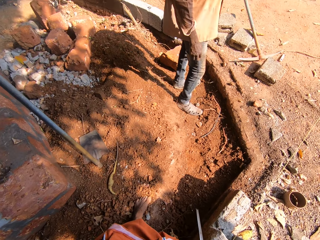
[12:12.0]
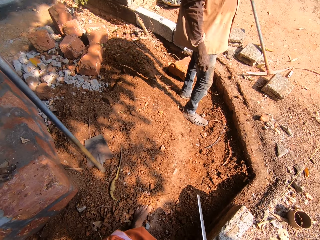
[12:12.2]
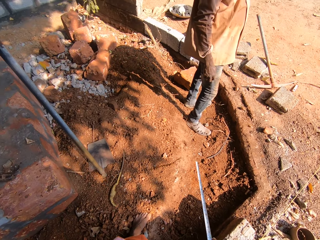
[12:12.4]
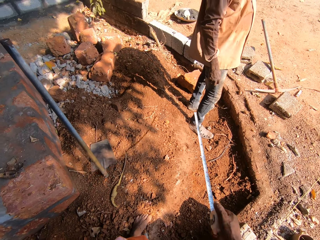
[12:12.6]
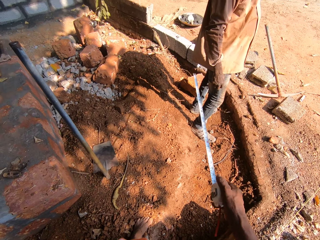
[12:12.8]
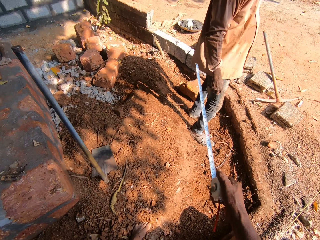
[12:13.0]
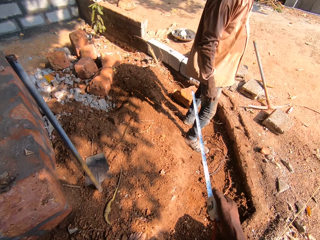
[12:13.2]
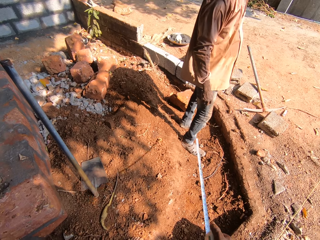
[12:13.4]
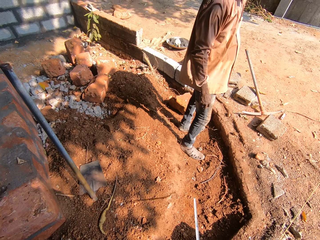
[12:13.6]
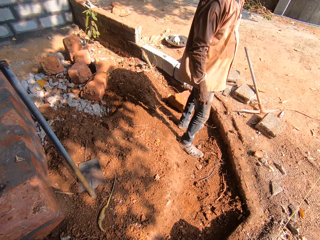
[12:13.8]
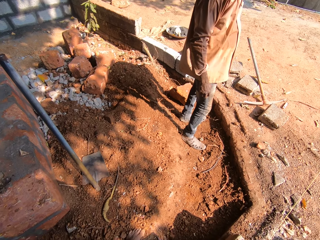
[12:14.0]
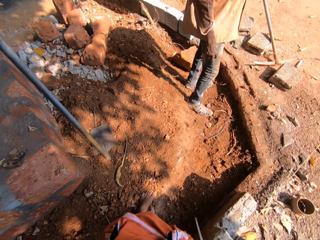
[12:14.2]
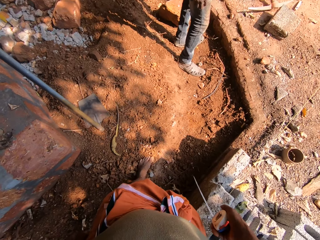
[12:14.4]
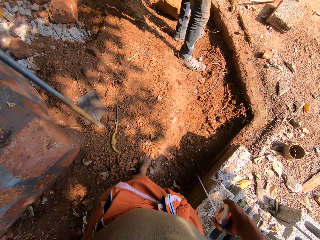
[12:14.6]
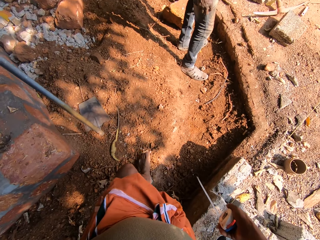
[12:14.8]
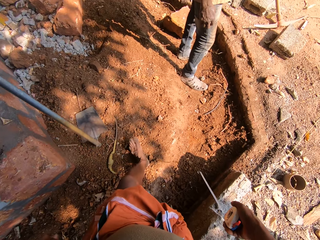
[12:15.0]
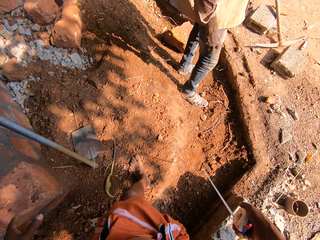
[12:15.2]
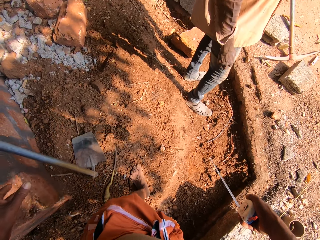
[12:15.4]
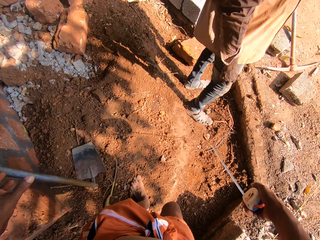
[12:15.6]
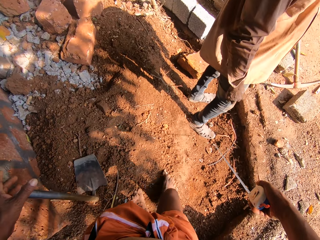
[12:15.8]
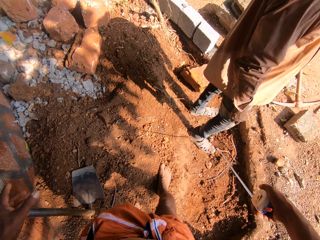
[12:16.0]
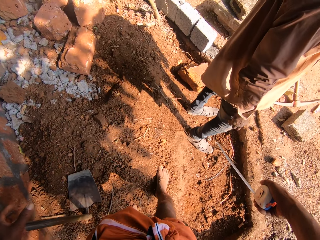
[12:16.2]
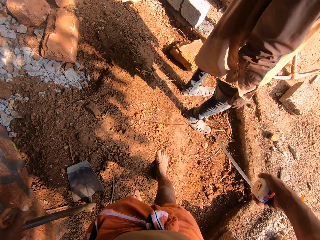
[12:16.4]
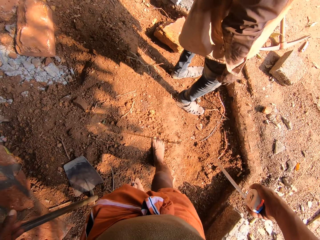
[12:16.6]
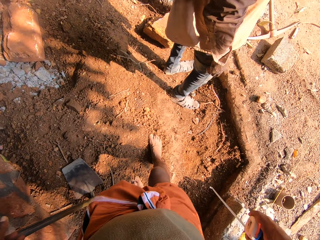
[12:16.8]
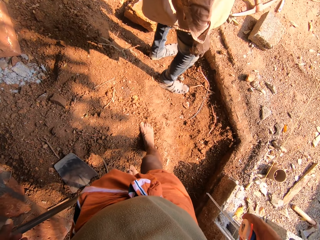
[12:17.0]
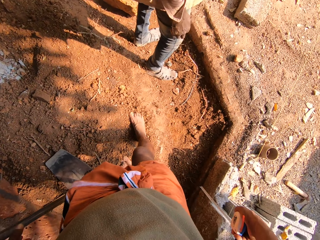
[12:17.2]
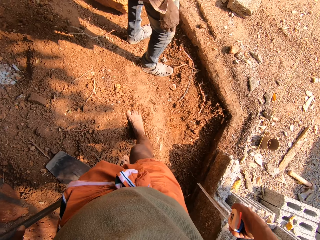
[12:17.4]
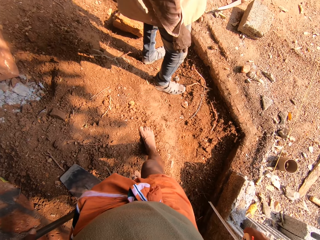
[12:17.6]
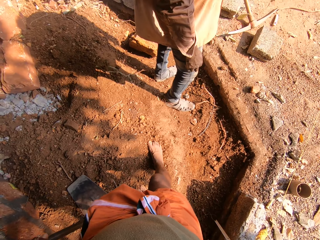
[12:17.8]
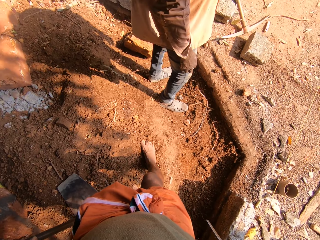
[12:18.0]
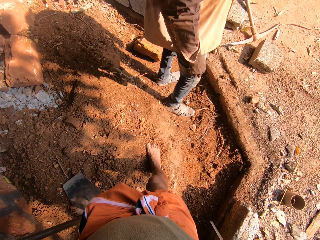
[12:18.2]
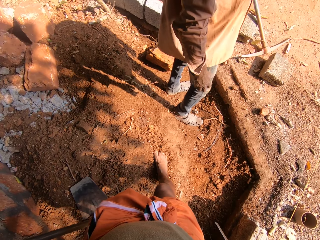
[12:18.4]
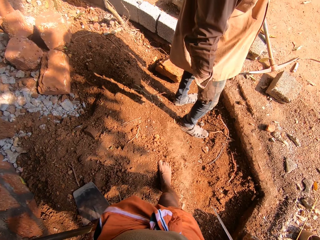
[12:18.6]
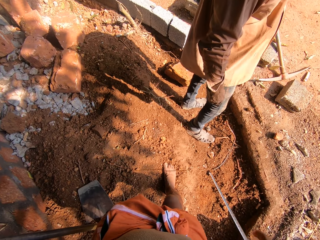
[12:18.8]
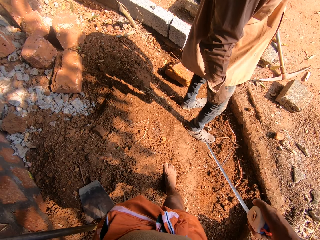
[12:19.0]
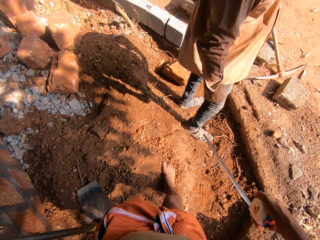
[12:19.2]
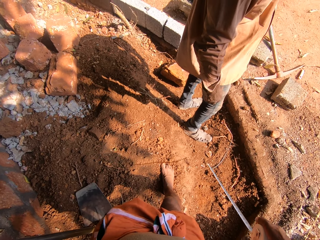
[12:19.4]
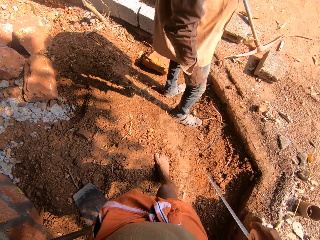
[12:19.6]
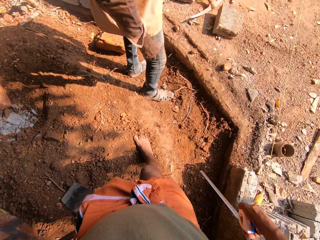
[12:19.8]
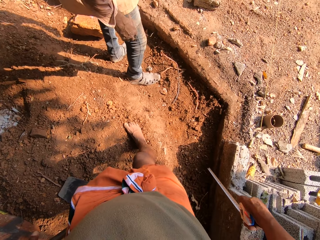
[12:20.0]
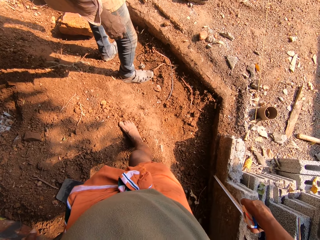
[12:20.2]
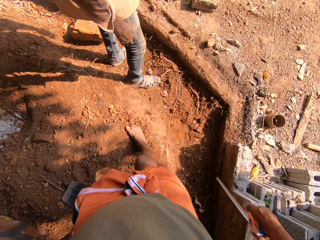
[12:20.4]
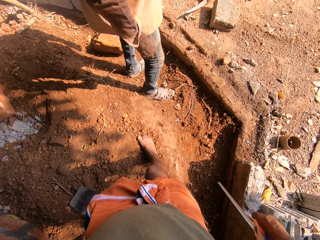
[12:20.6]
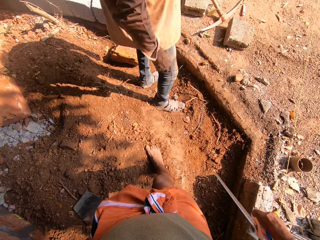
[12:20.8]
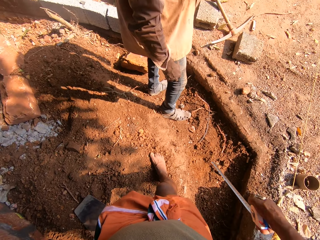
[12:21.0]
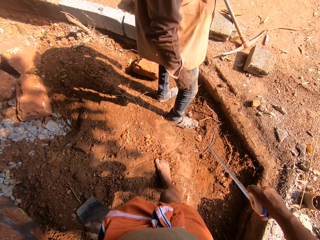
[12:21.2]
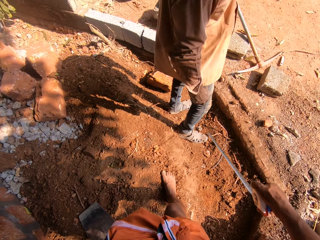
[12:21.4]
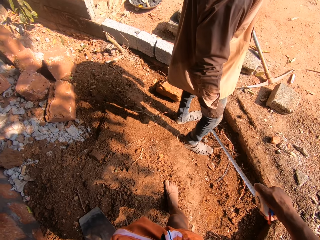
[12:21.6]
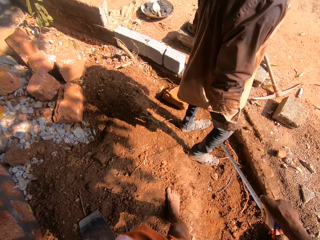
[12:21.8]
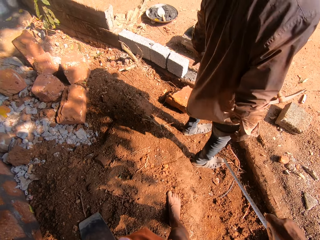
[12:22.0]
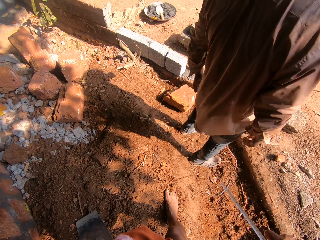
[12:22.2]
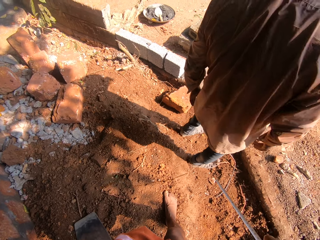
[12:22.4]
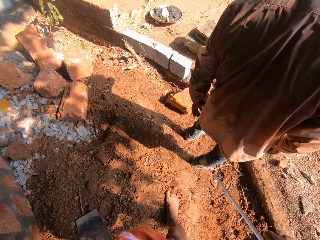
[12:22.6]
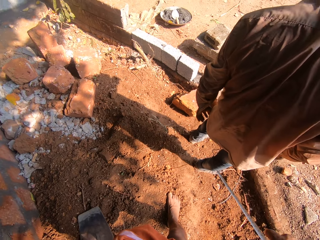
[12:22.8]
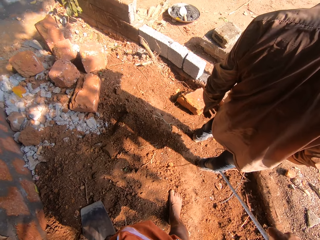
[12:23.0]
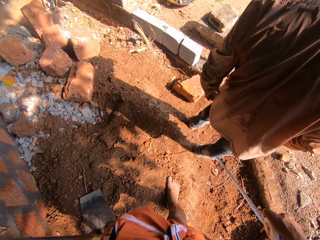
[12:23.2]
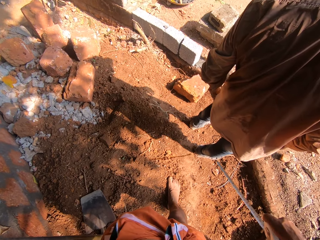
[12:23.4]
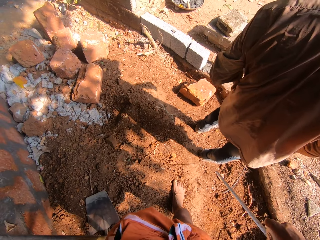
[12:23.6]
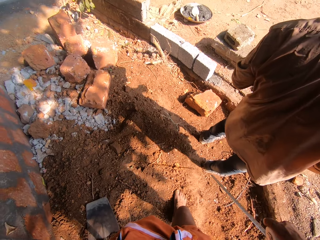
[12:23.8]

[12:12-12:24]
The camera wearer lifts up the tape measure. They put the tape measure down. They make a step. They demonstrate something to a man. They put the tape measure down. They lift up the tape measure.

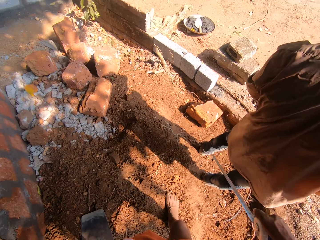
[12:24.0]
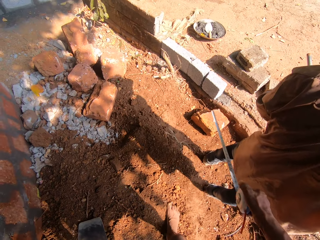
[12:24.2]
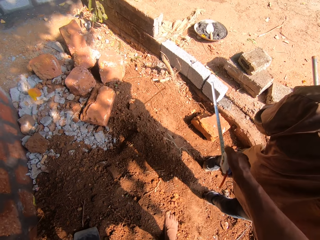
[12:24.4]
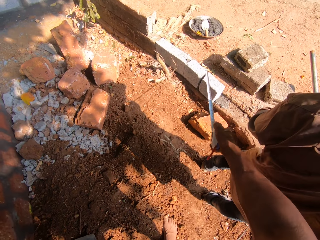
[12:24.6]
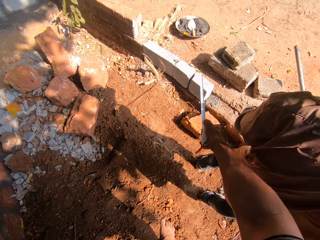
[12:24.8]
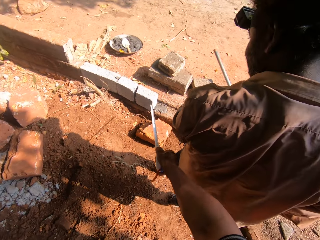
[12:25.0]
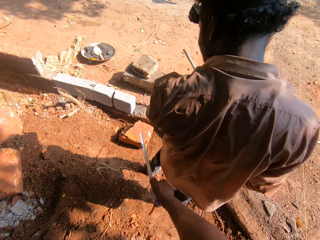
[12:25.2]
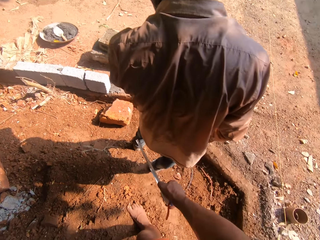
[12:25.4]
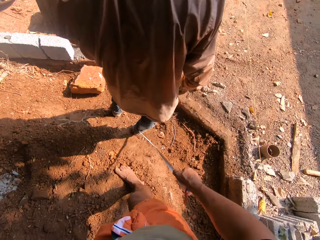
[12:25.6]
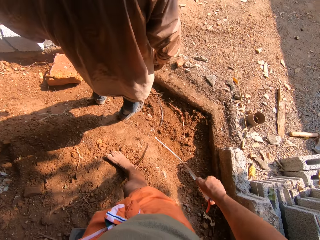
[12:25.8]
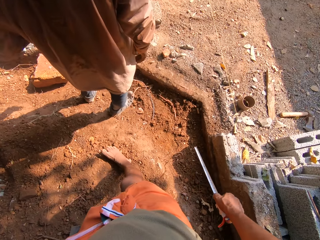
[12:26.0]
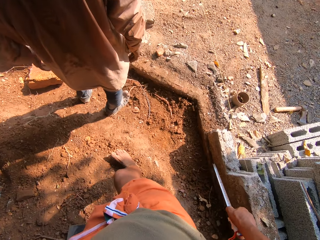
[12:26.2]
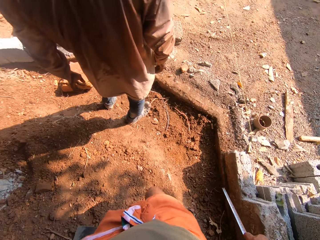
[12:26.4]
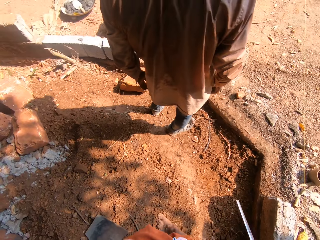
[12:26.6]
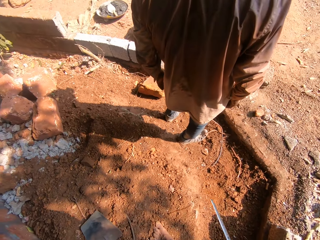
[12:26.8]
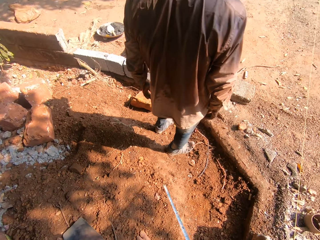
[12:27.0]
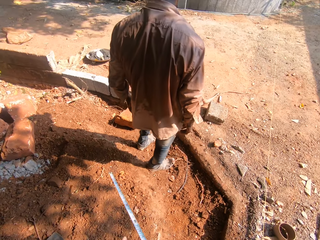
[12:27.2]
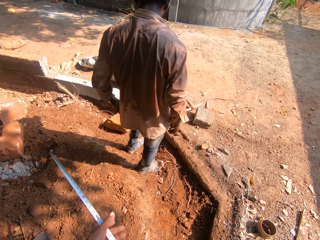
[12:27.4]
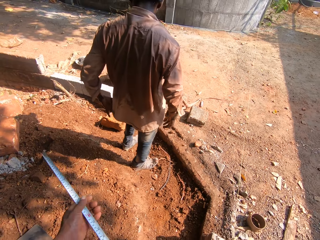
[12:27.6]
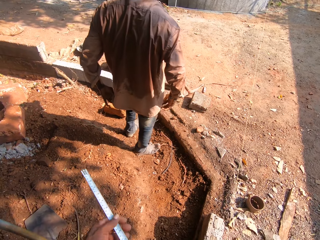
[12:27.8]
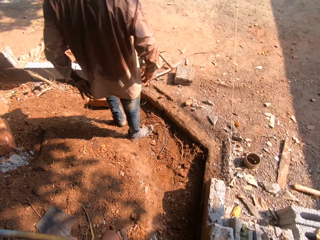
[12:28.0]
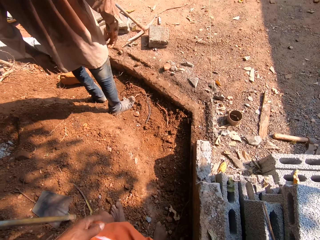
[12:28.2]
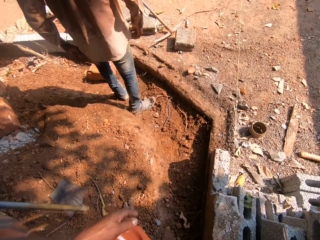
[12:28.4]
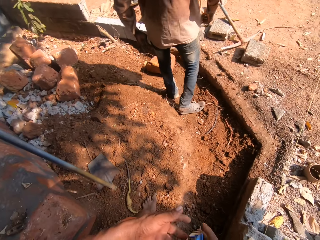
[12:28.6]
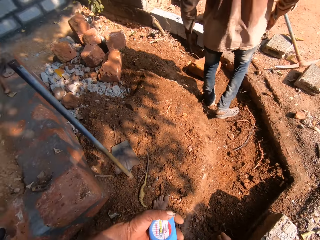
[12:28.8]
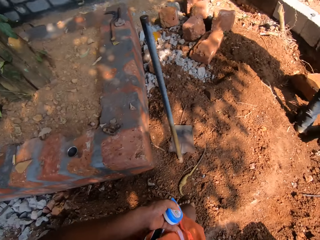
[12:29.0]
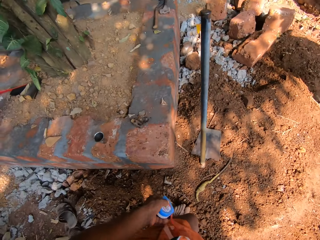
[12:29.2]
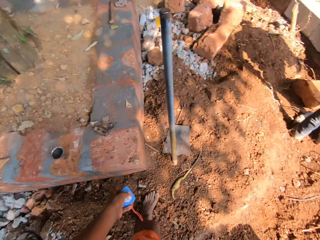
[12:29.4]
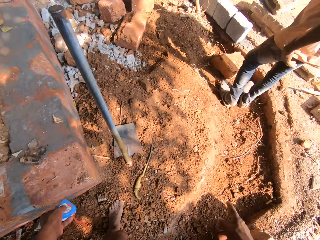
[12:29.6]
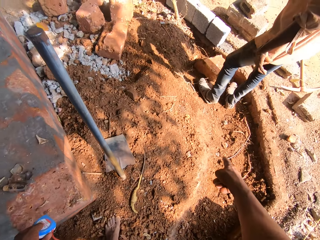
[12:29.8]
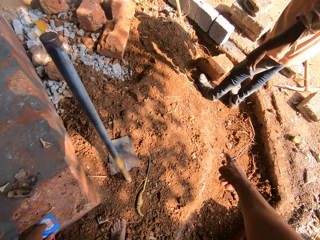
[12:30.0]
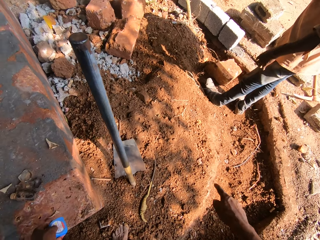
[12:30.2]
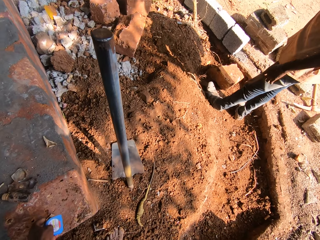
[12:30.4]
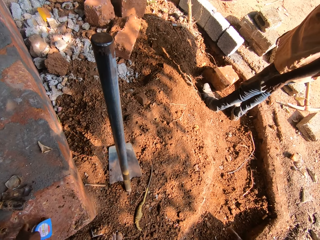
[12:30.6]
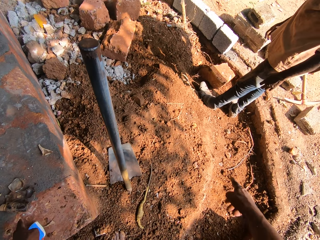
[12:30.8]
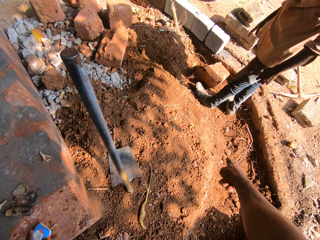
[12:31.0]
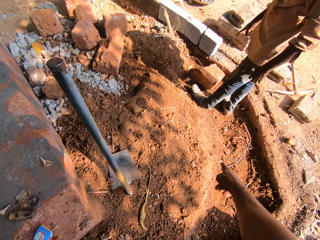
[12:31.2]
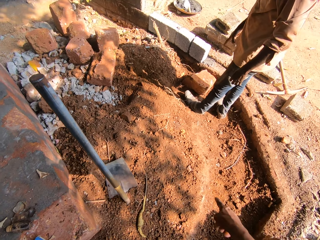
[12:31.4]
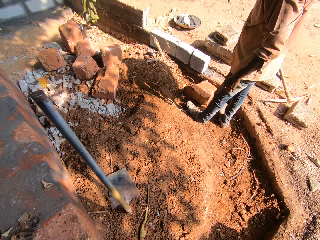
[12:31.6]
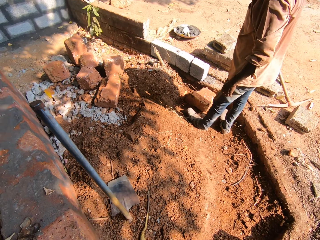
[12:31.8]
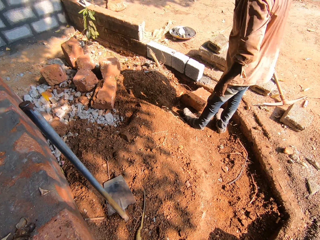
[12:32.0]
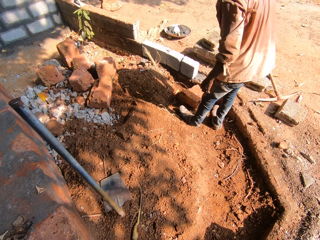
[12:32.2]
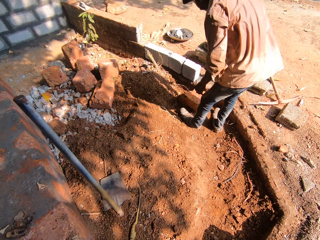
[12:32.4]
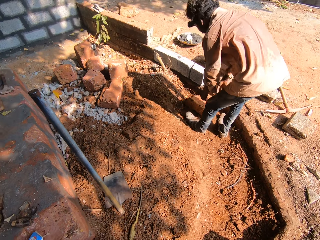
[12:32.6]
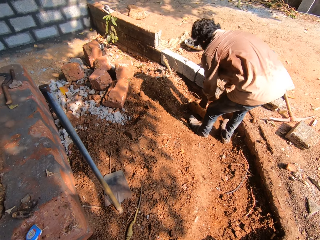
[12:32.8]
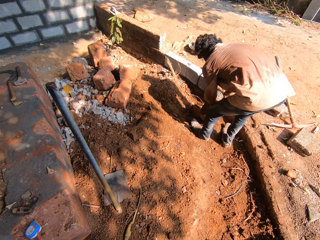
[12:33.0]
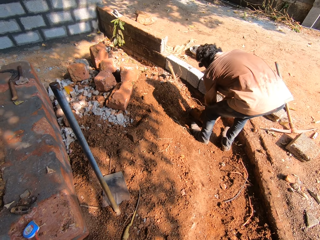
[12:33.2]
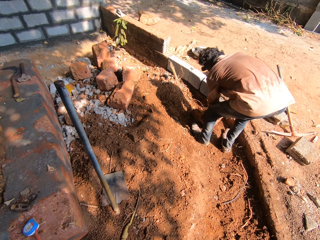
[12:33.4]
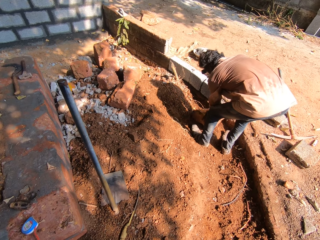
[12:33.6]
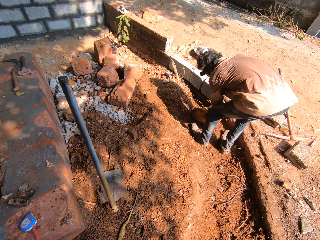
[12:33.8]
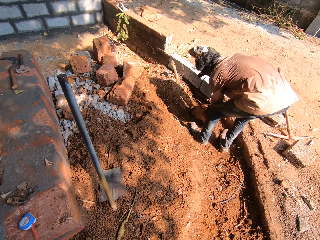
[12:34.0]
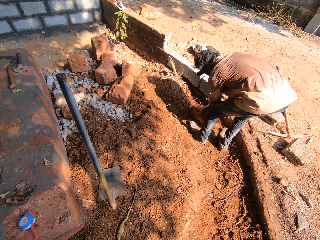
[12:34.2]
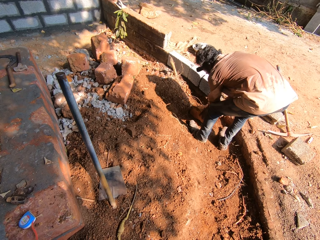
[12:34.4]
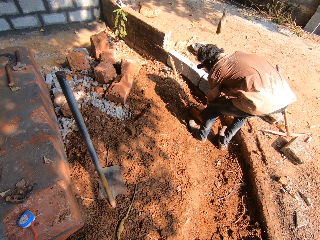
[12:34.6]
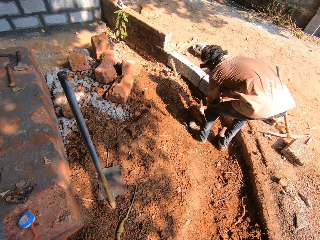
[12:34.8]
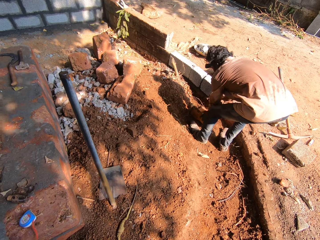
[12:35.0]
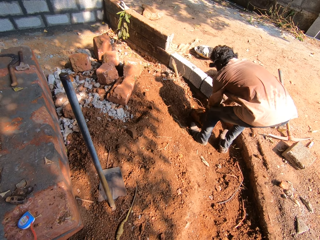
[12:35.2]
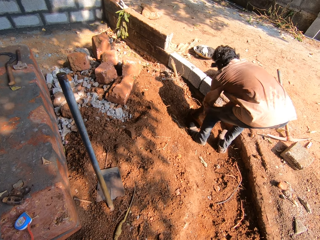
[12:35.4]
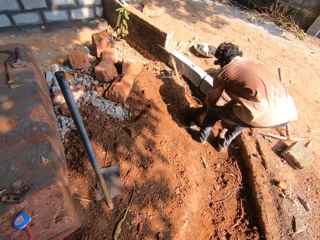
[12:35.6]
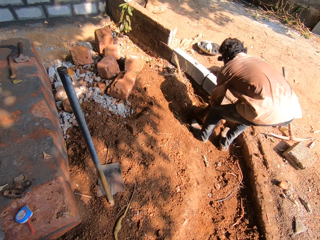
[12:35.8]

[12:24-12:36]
The camera wearer puts the tape measure on top of the building stone. He puts the tape measure down. He rolls in the measuring tape with his hands. He converses with the man. He passes the measuring tape from his right hand to his left hand. He flaps the hand. The man carries a brick from the ground with his hands.
